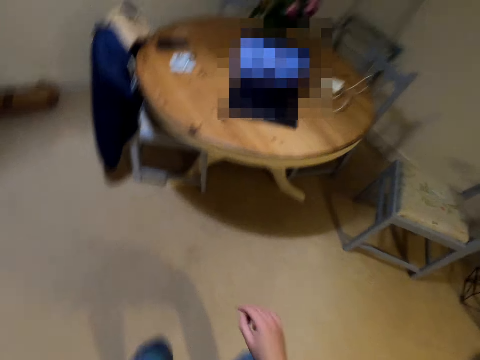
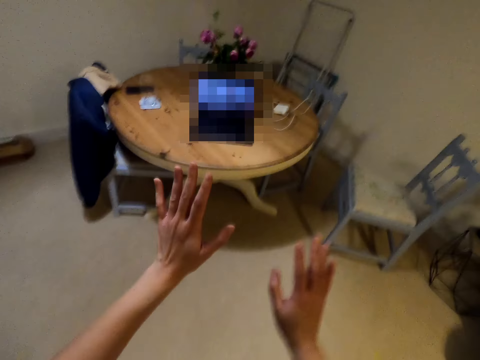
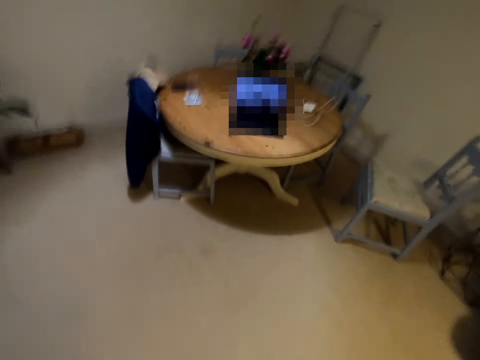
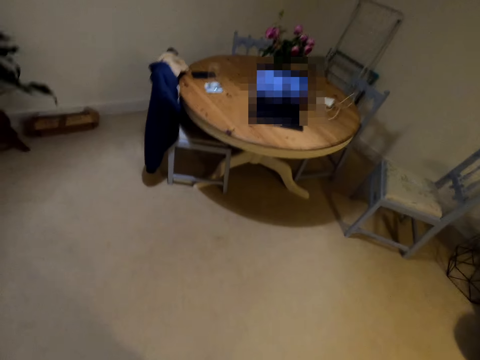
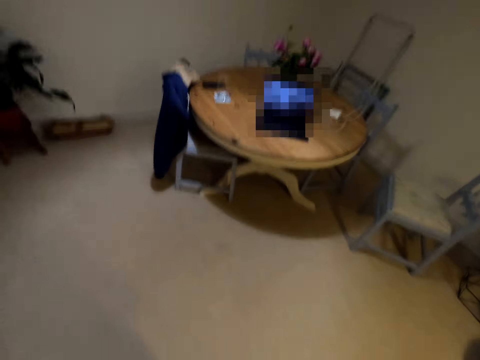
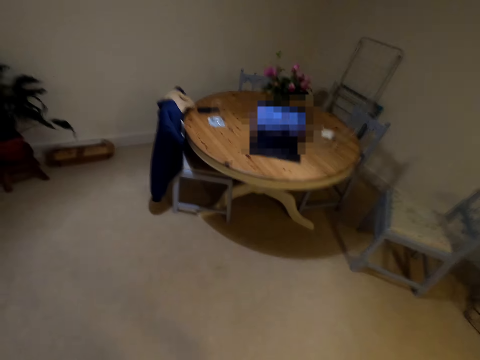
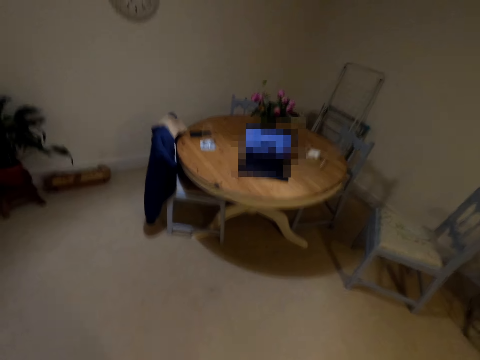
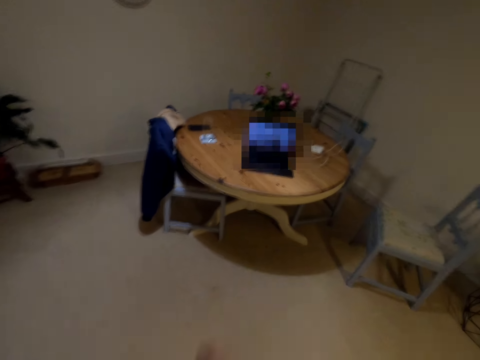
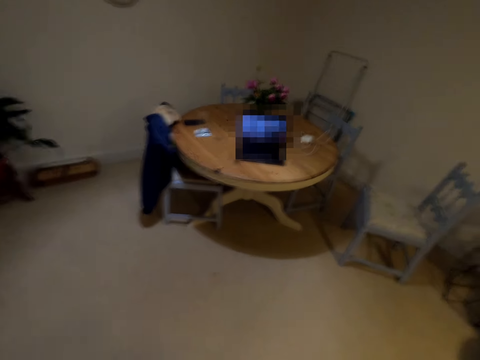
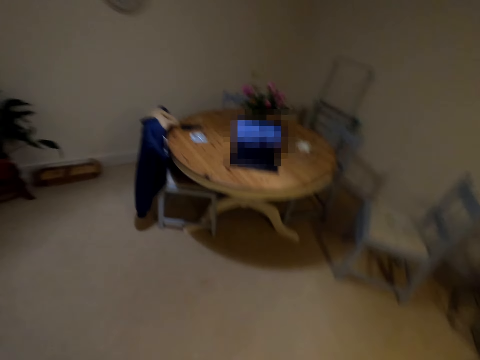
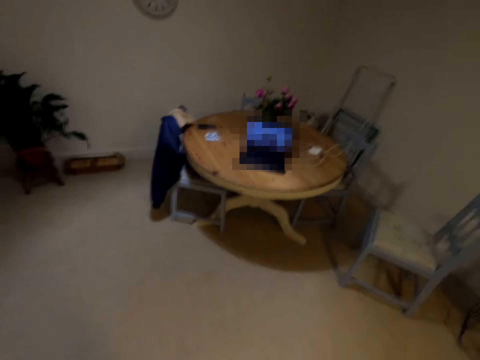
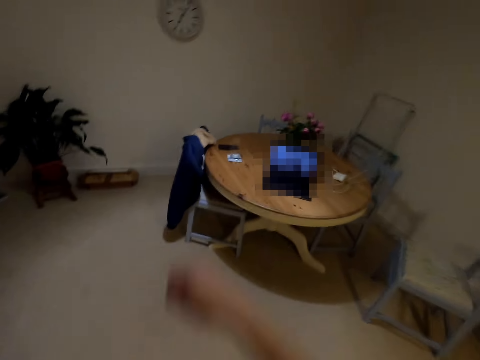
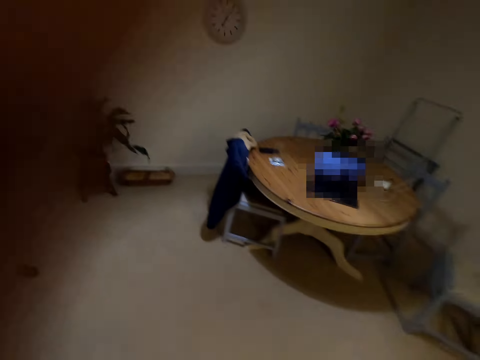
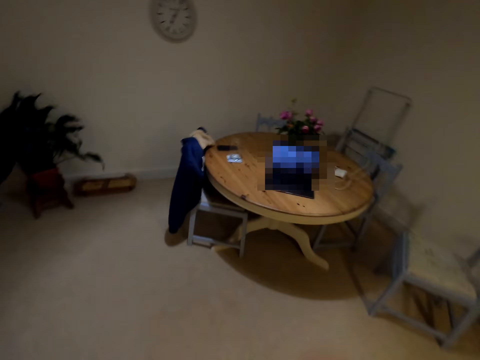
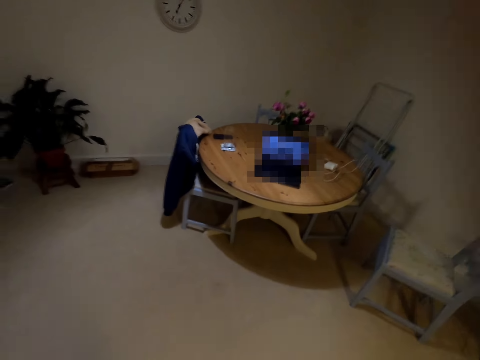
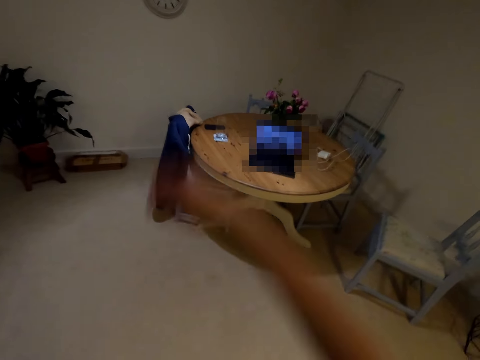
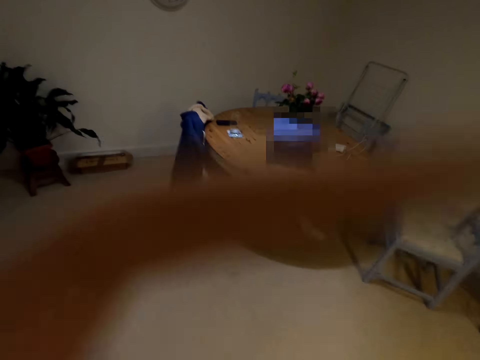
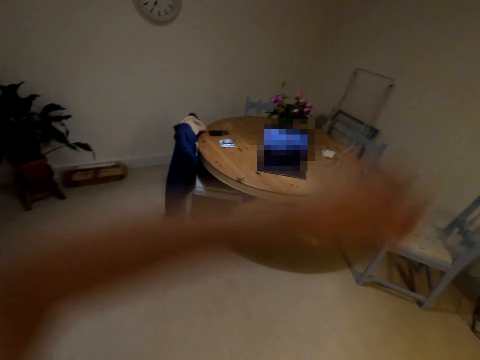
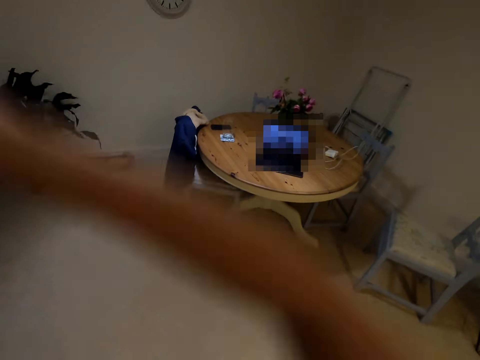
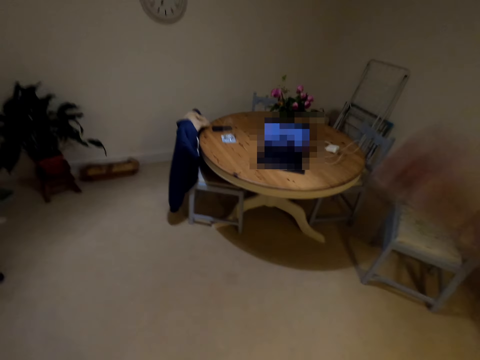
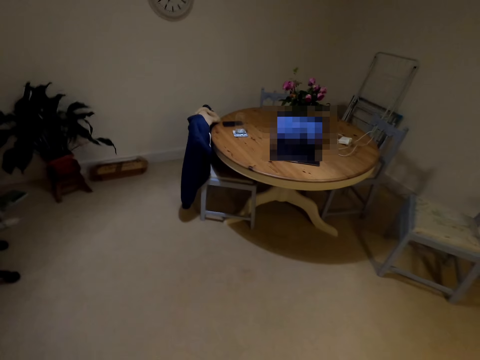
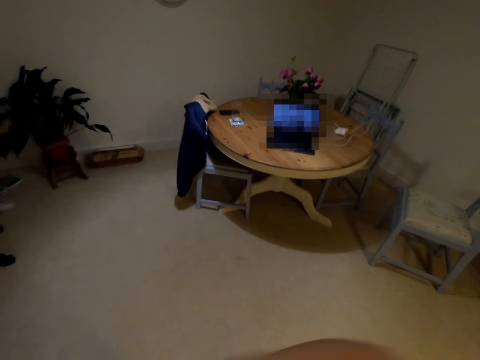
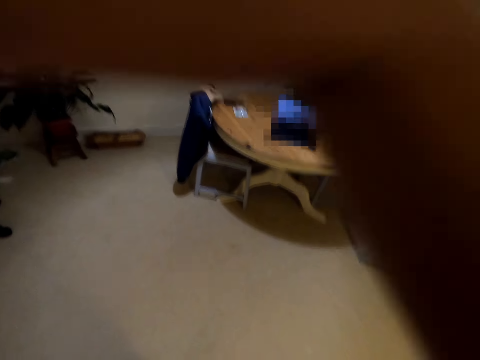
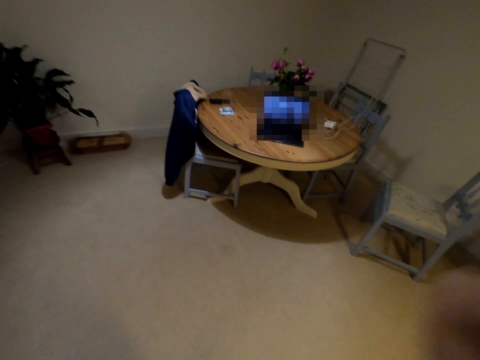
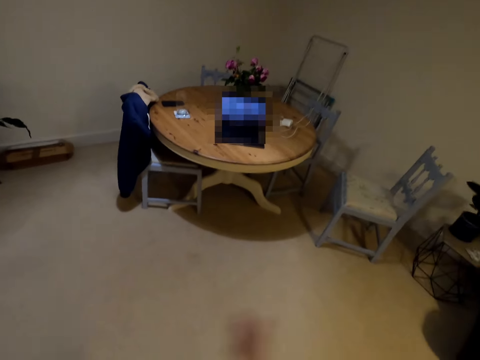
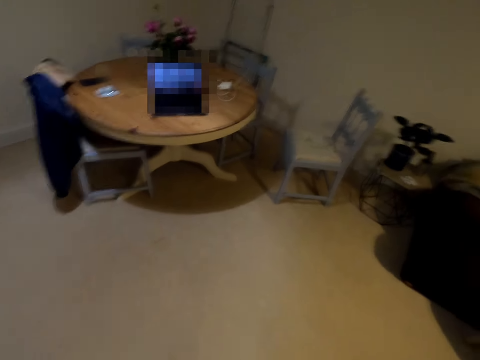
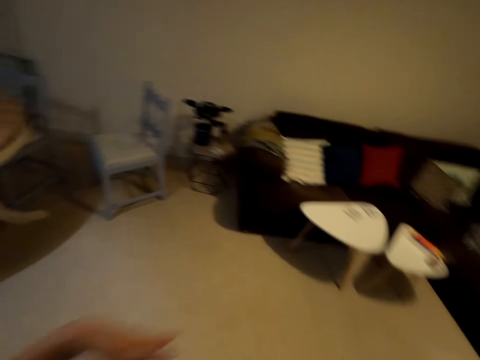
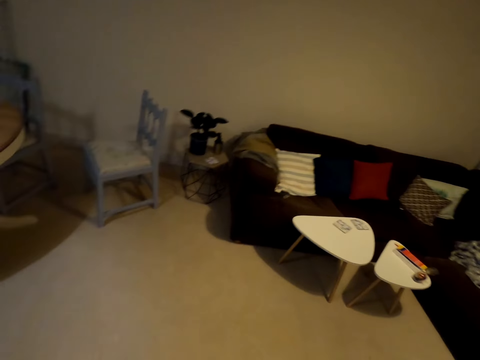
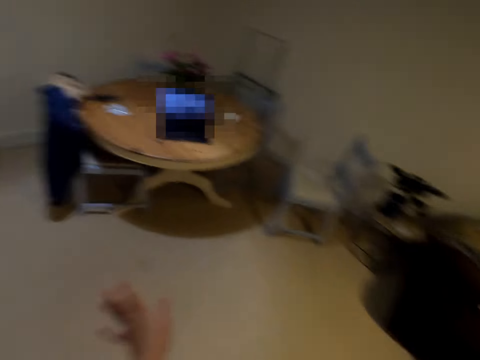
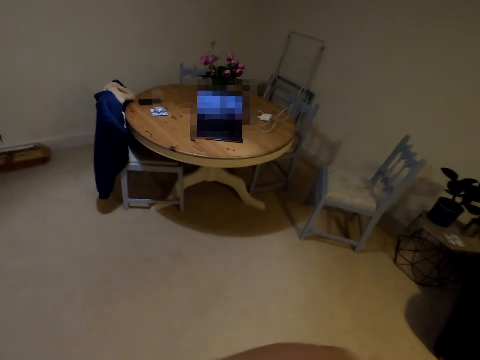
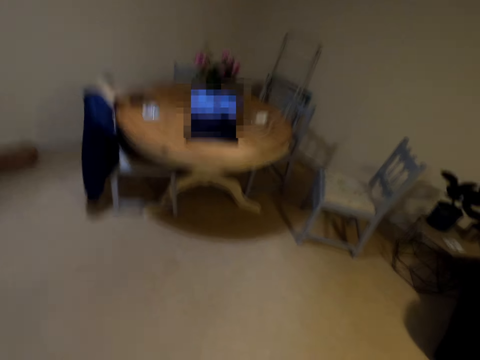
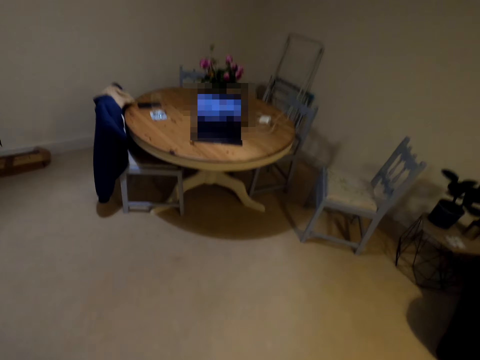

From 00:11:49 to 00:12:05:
The camera wearer lifts her hands up. She lifts her hands up again.

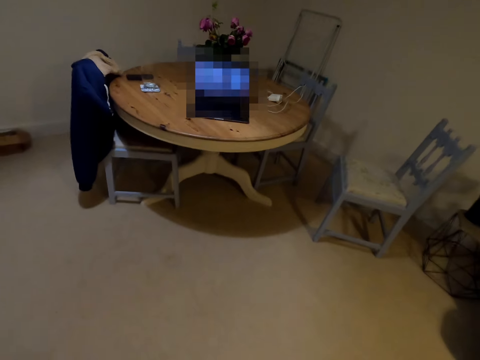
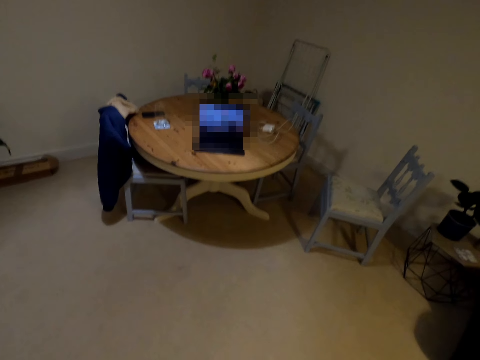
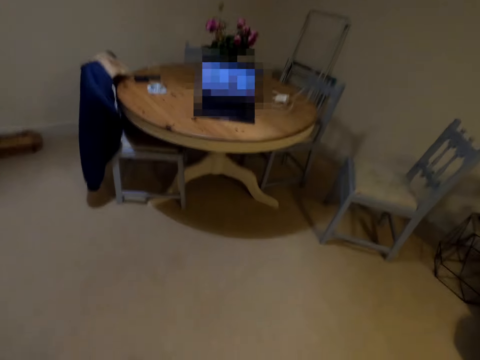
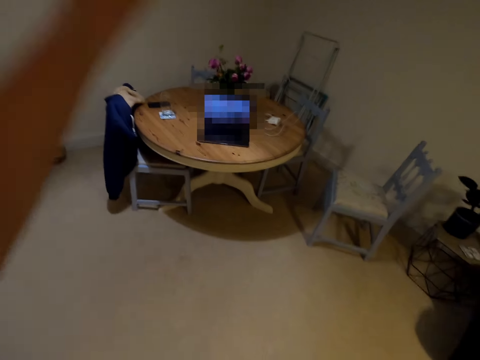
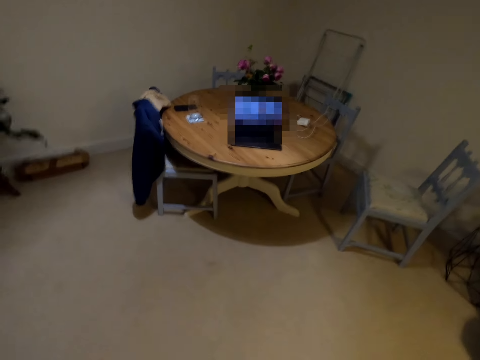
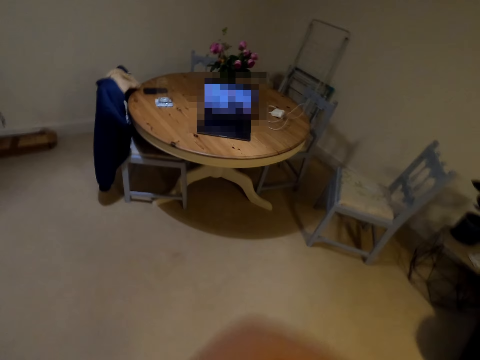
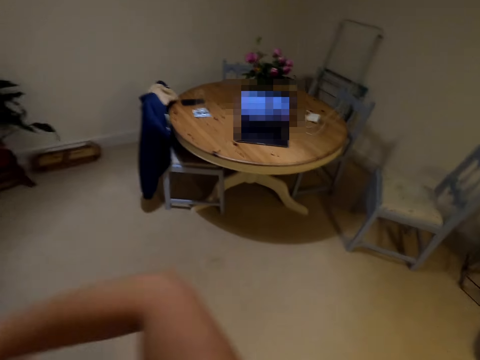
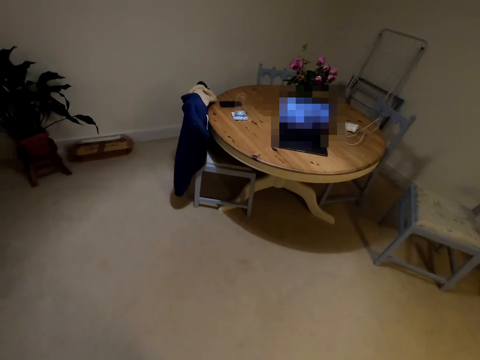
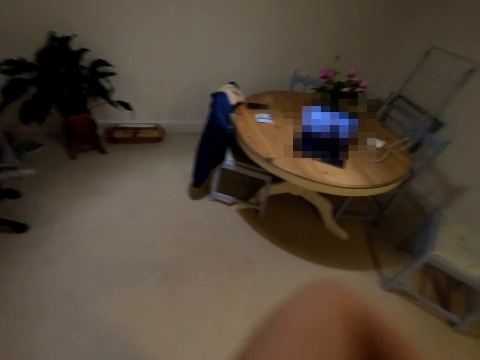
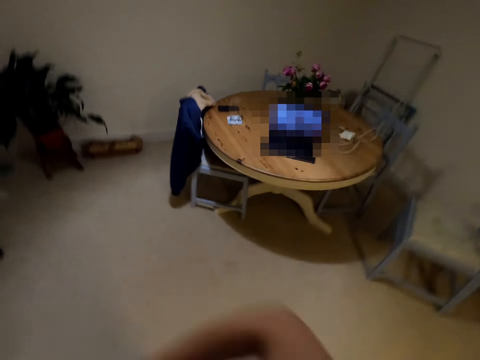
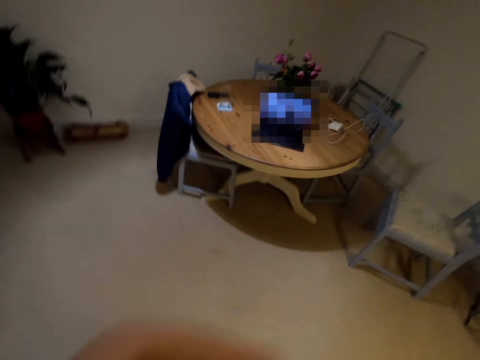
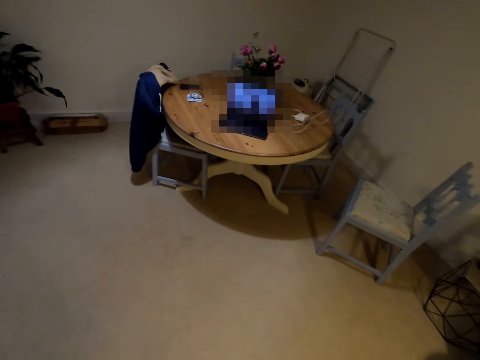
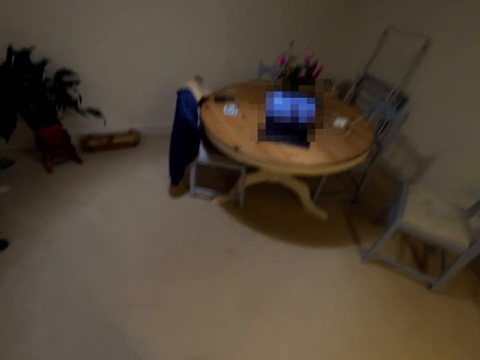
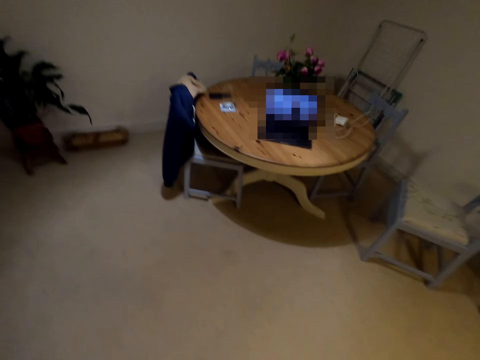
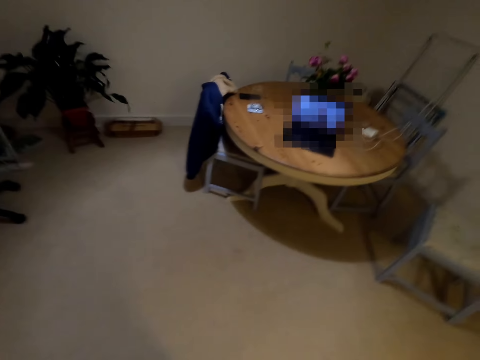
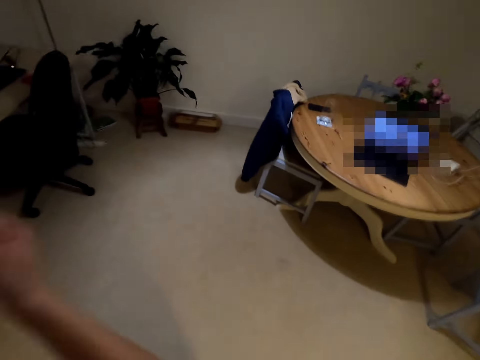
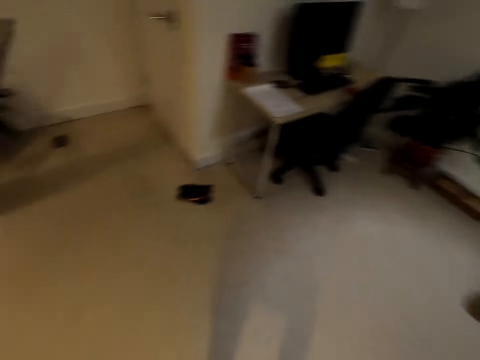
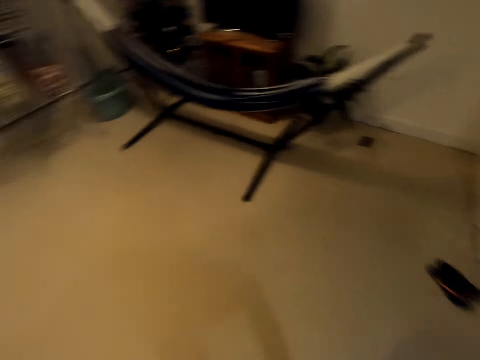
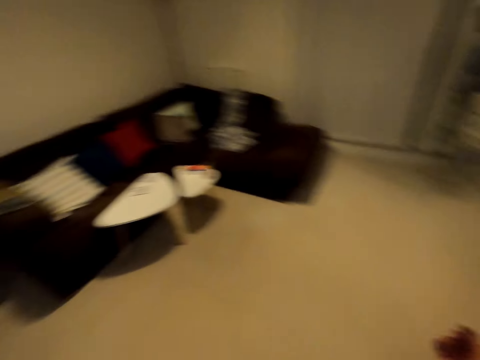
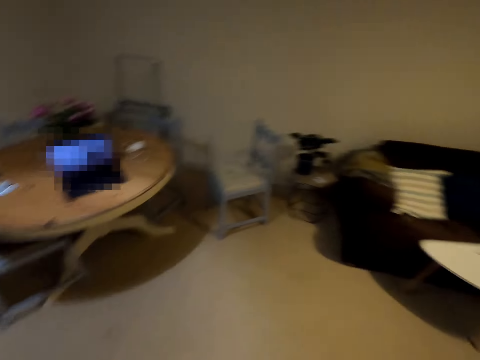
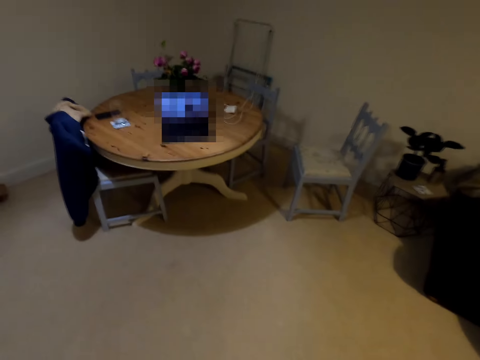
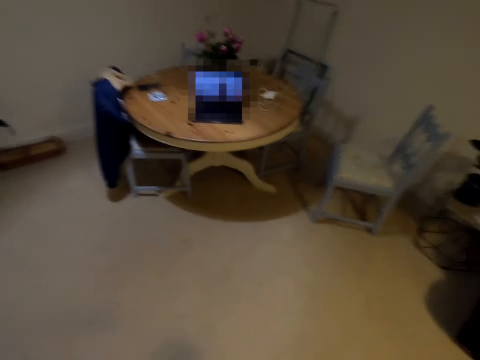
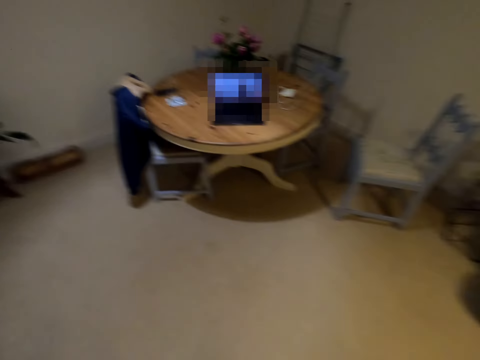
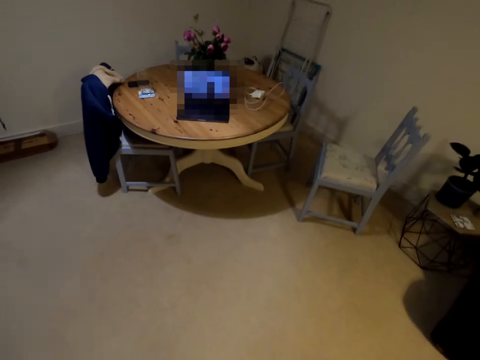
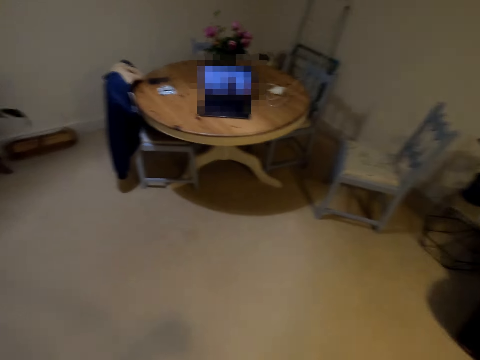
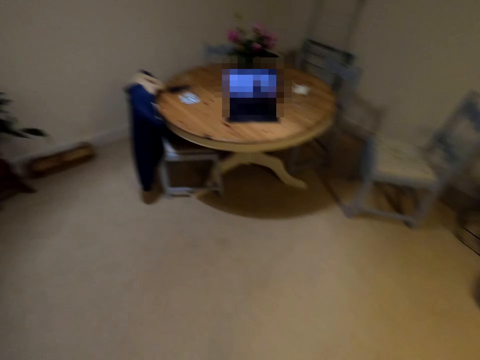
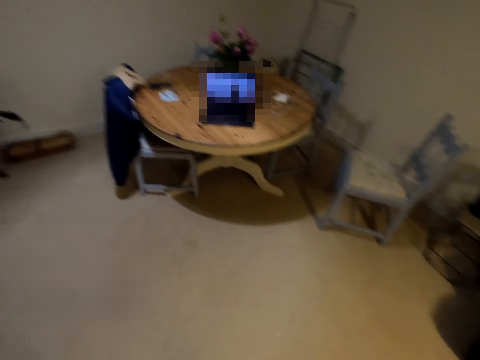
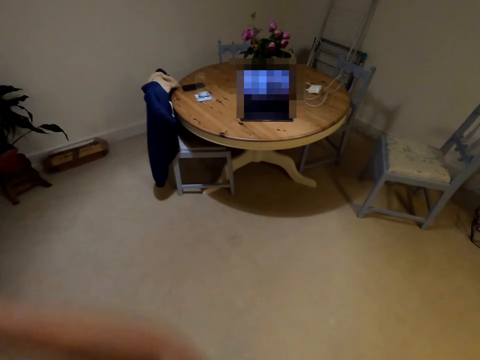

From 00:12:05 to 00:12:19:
The camera wearer claps her hands repeatedly. She turns around and dances in the house. She claps her hands again.
